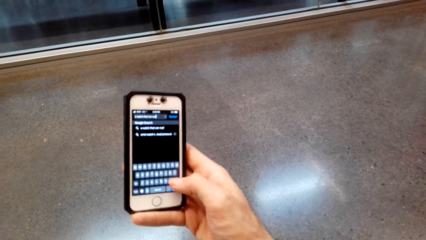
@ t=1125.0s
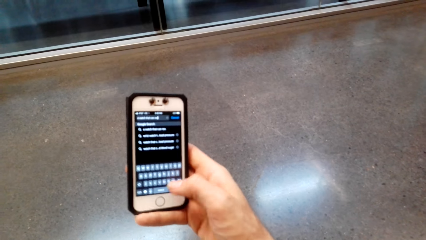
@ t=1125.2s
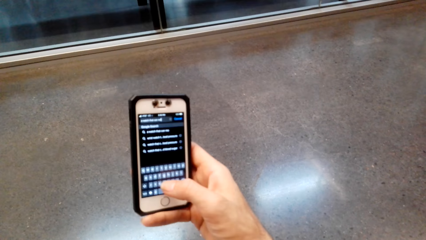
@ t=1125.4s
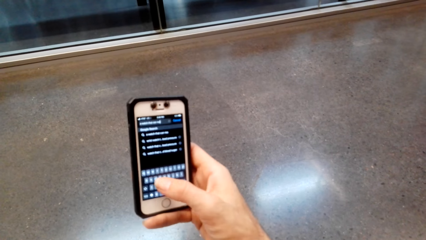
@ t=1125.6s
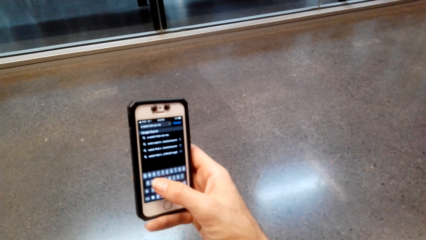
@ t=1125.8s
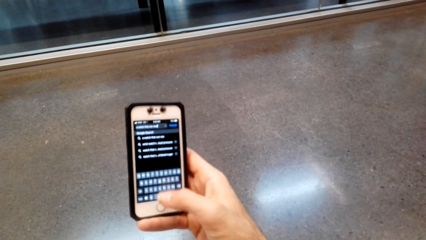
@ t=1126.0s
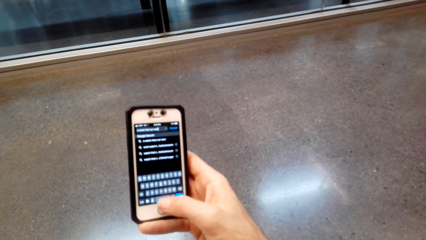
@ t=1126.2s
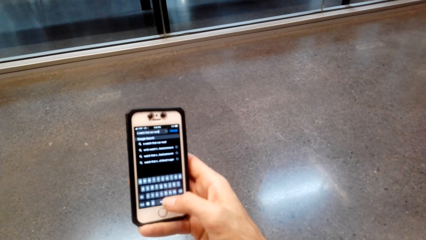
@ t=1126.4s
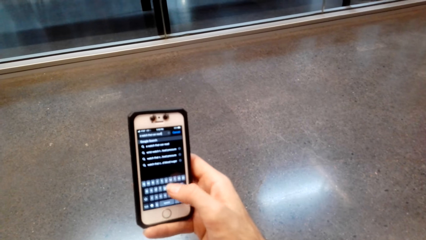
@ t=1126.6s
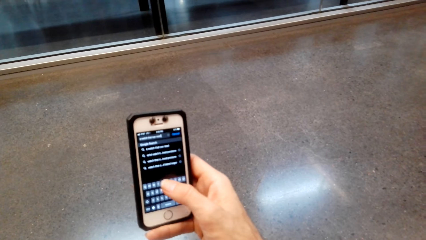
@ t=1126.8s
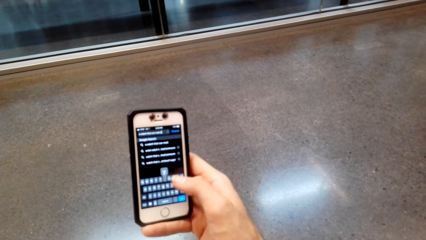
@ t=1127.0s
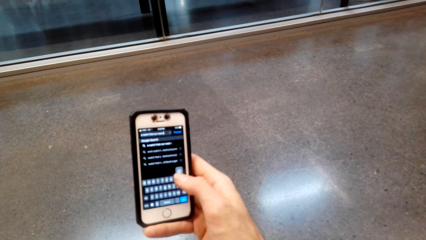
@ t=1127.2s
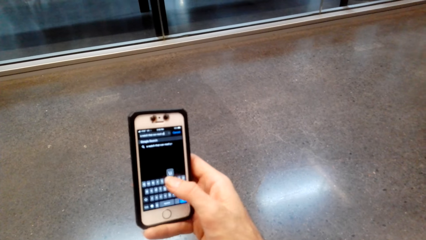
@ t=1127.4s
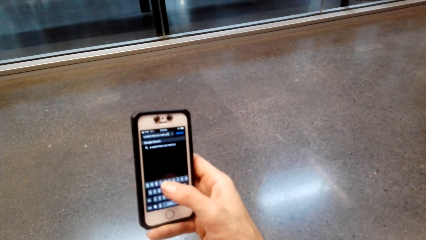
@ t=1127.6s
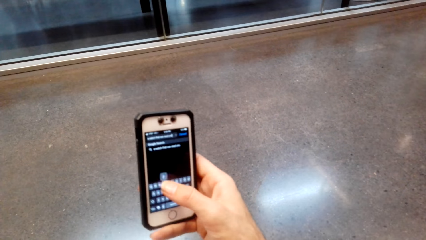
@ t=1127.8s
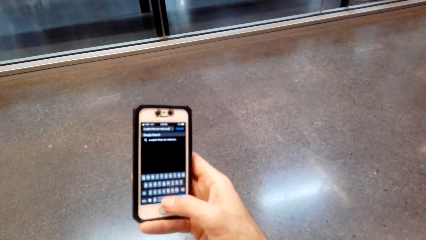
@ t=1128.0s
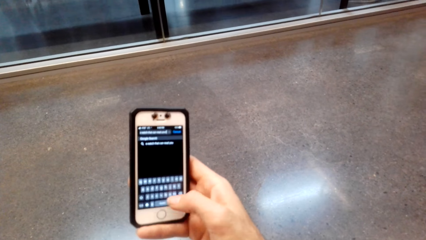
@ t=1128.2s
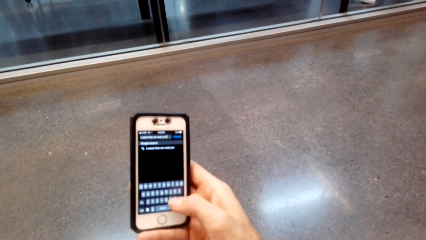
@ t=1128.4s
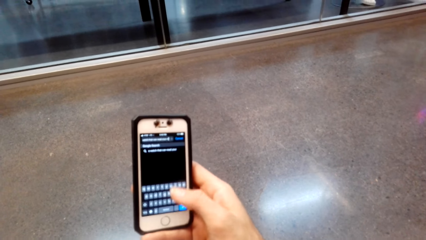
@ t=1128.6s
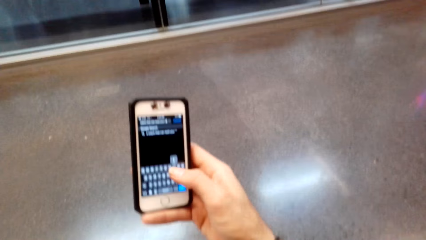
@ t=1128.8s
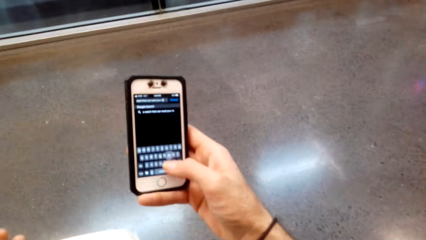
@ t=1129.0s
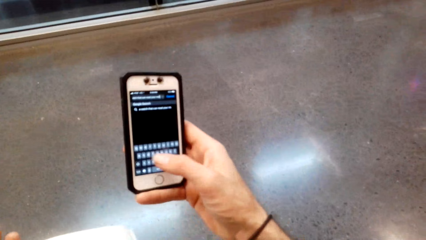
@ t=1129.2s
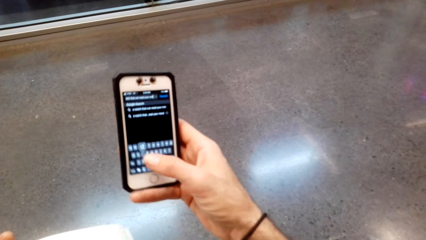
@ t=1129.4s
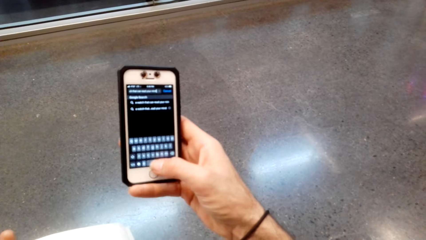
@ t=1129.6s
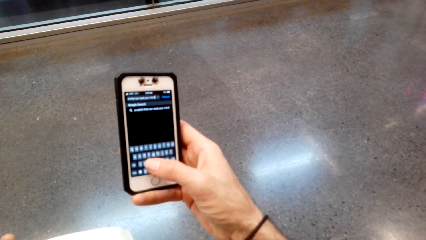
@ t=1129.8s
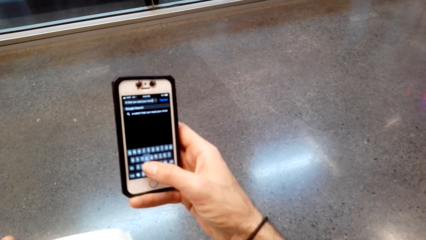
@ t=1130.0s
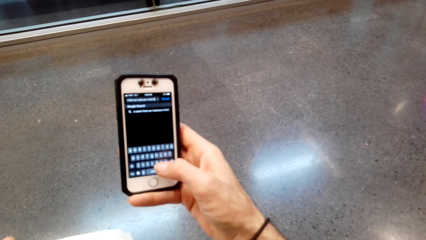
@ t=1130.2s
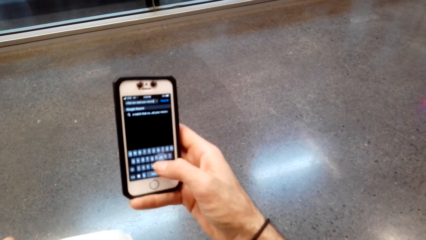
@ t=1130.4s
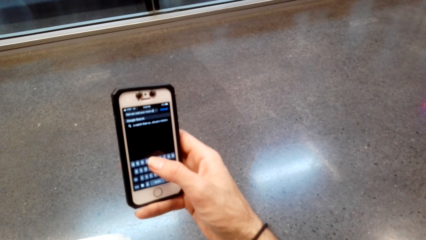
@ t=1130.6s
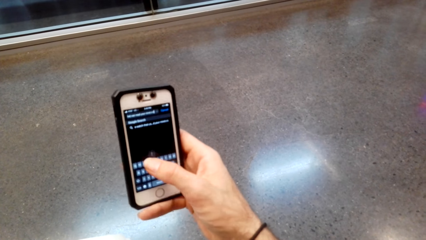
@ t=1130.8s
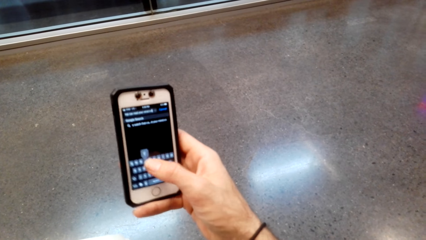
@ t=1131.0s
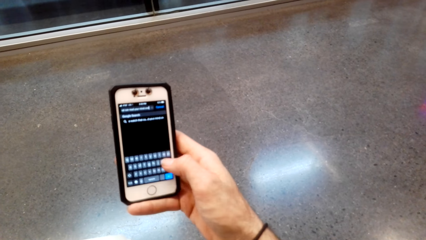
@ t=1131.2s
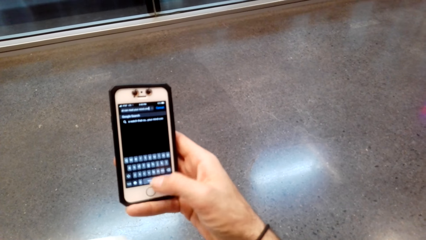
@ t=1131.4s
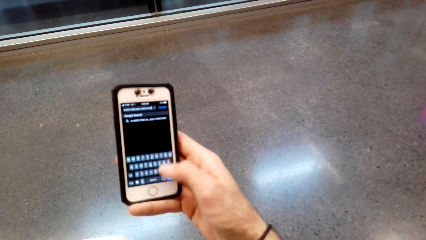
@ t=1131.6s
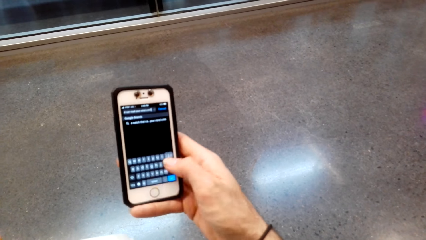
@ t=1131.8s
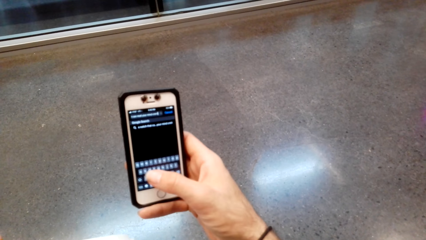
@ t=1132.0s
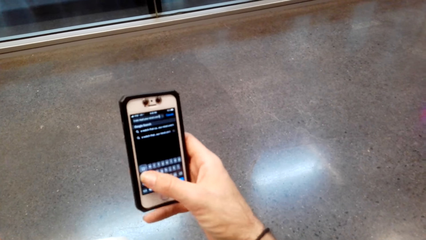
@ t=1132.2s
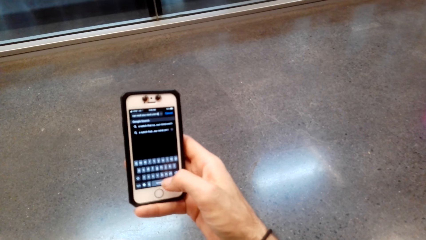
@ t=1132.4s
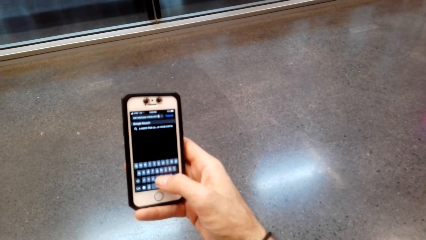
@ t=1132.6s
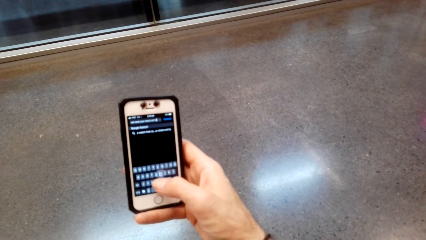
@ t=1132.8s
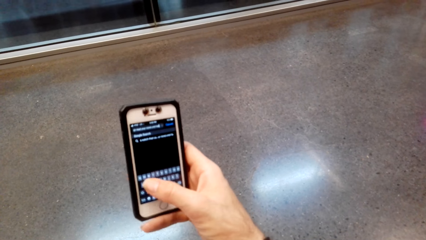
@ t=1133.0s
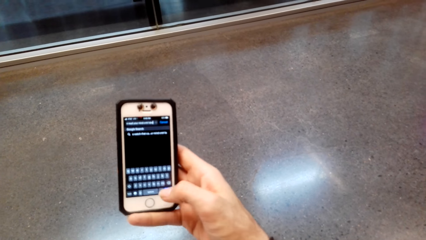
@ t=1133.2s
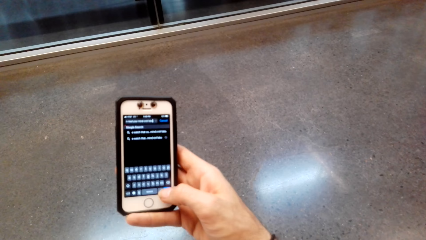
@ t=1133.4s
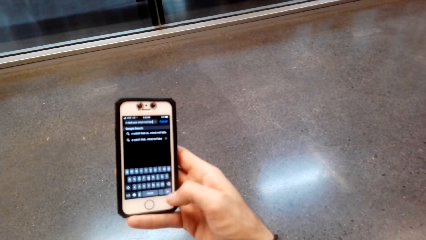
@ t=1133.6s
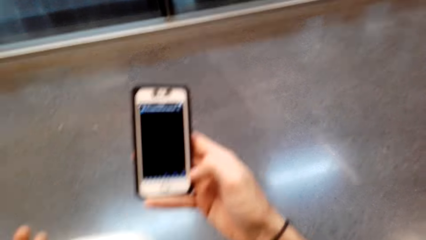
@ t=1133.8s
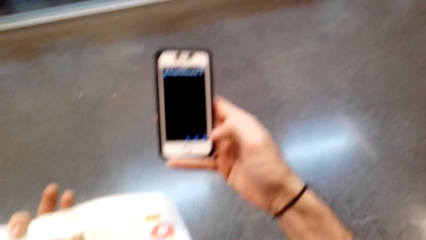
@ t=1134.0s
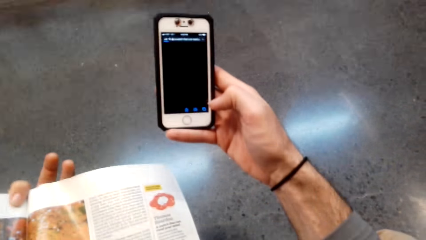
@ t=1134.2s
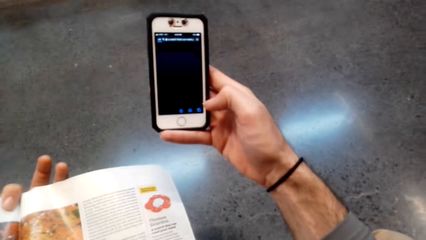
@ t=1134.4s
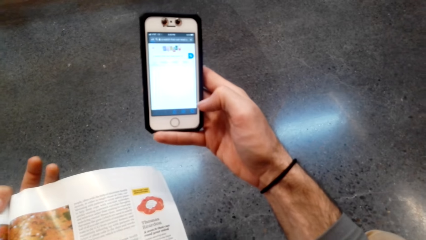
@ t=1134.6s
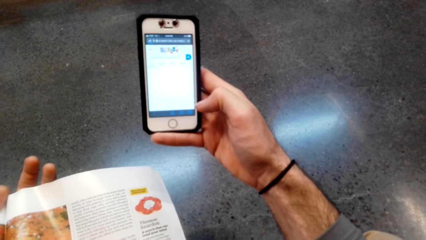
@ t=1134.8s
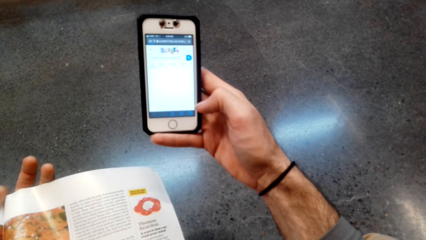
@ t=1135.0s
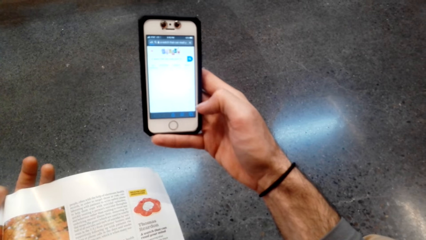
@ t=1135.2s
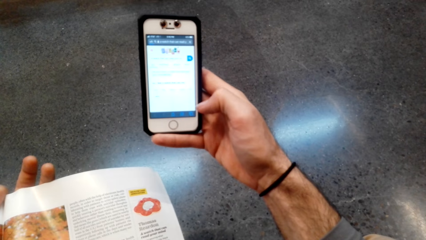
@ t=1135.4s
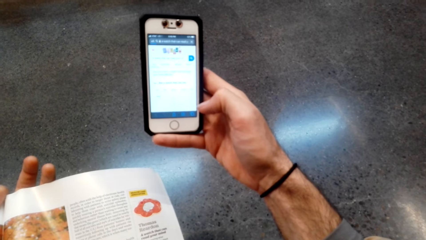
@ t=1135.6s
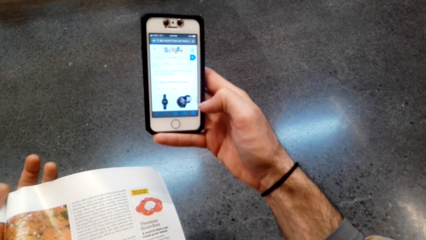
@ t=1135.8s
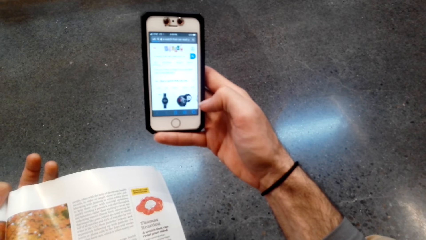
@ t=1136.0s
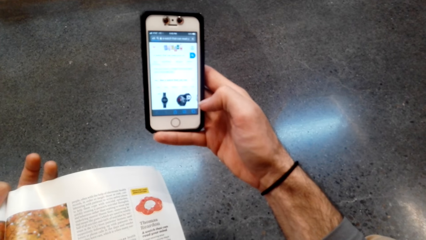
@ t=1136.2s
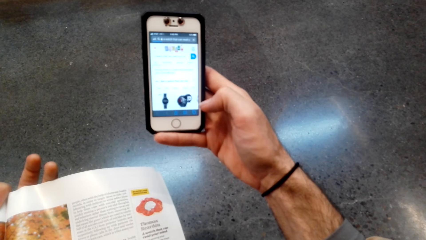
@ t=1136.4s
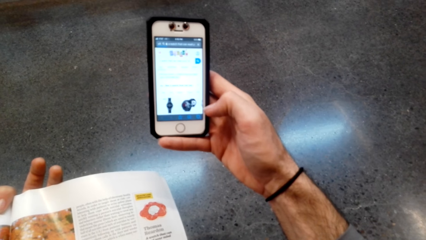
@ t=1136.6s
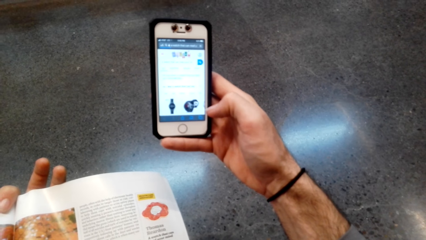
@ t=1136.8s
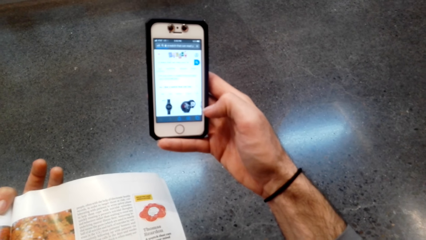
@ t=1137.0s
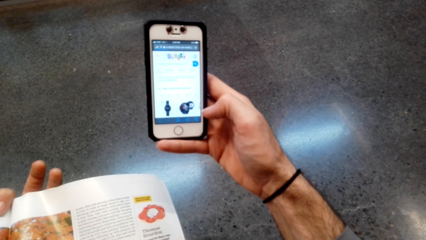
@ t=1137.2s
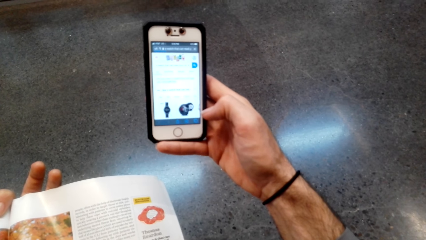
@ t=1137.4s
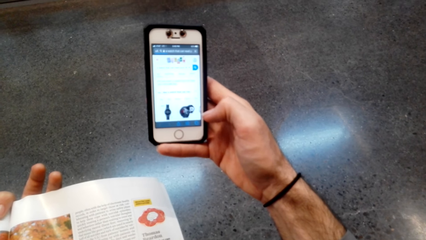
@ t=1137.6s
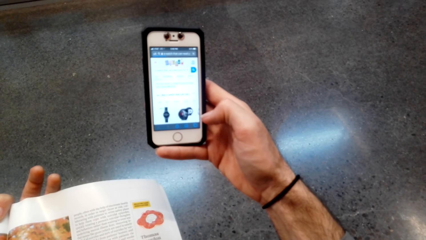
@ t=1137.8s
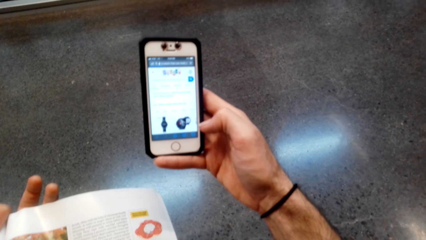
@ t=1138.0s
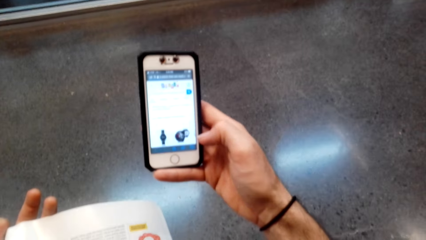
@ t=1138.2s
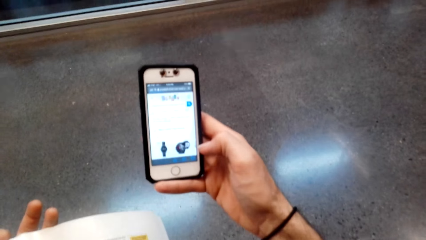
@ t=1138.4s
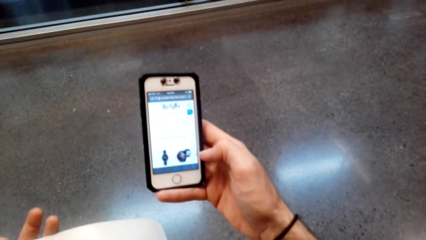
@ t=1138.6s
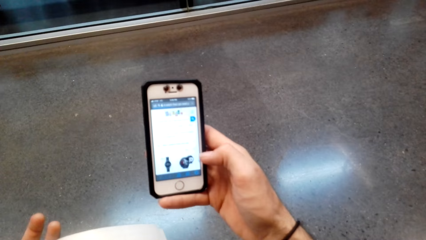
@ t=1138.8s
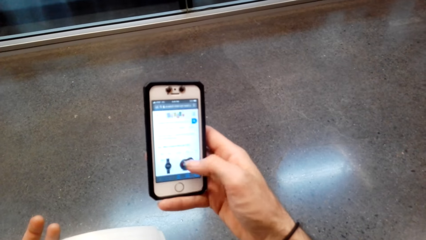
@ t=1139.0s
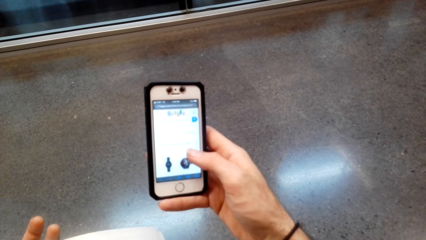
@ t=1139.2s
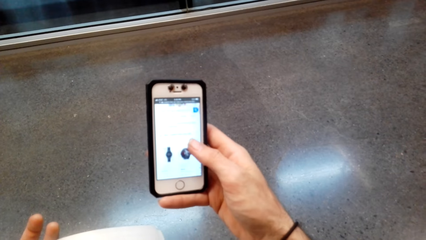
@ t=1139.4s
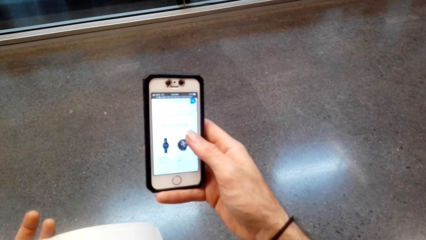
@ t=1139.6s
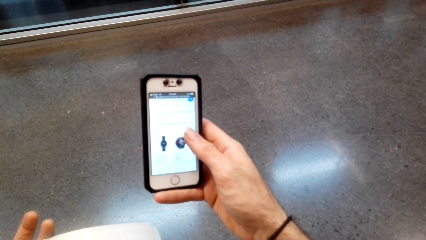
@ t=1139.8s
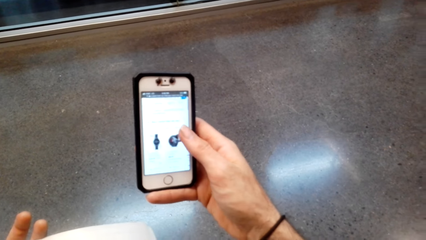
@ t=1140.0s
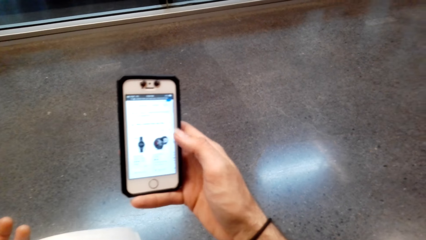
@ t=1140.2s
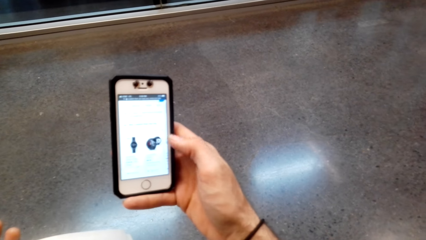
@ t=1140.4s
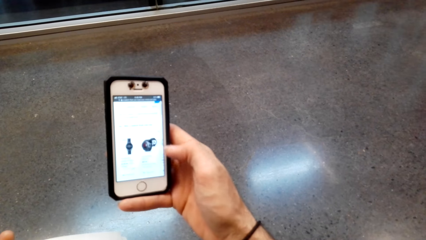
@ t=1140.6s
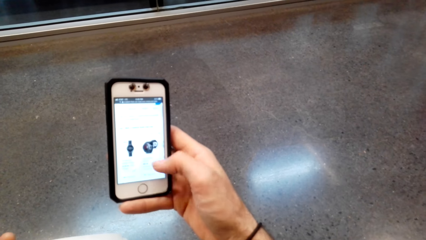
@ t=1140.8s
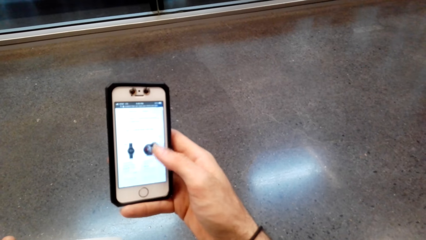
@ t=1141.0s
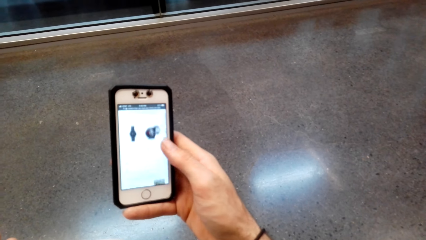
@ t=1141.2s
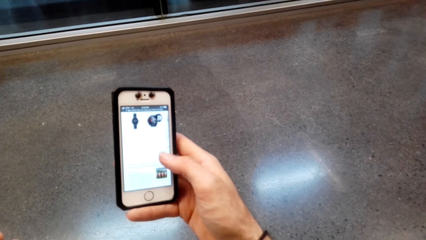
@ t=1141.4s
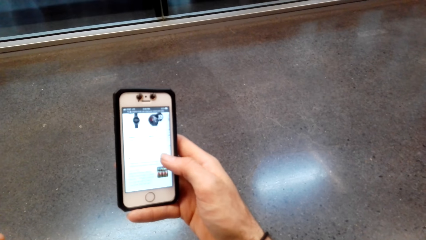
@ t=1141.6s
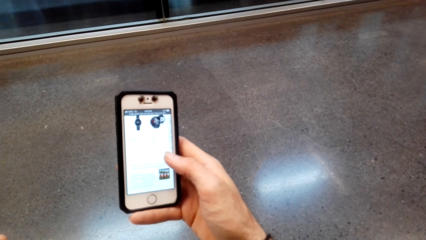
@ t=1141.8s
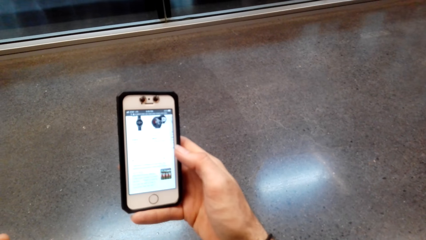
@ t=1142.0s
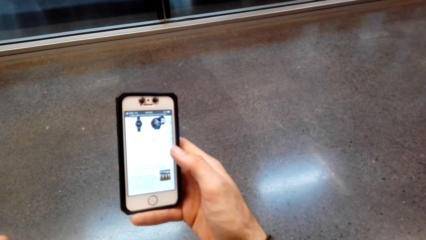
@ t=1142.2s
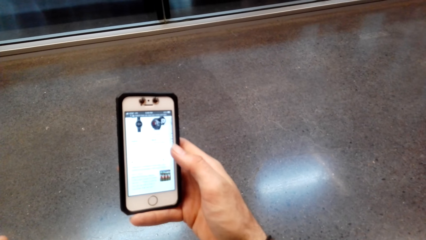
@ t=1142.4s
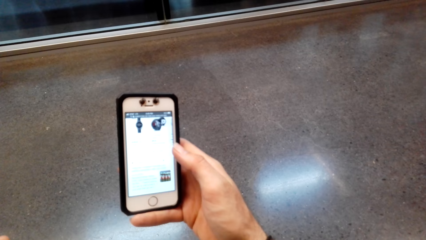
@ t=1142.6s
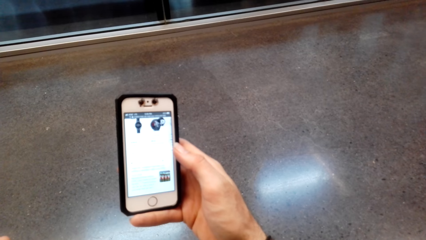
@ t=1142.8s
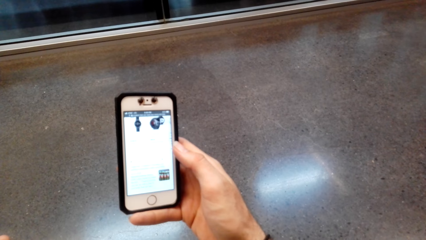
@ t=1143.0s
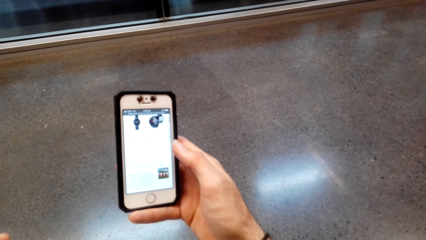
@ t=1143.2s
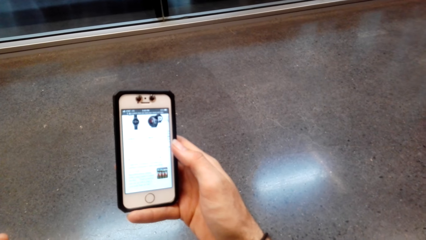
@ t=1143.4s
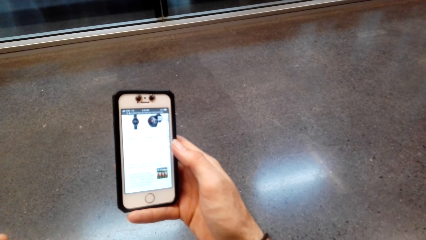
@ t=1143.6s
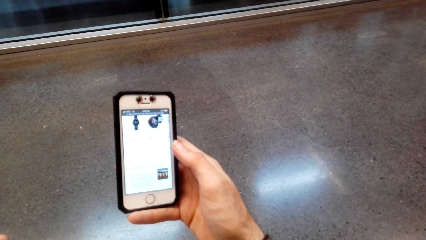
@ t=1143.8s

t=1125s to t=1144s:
The camera wearer reads the book. They scroll the phone.
